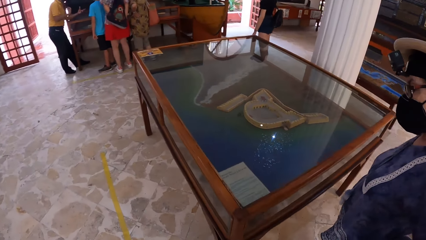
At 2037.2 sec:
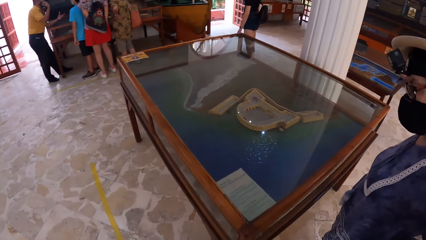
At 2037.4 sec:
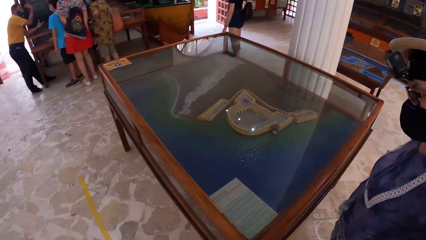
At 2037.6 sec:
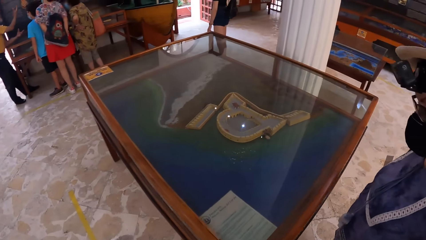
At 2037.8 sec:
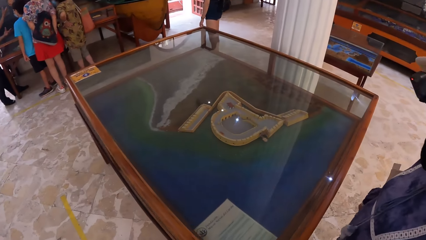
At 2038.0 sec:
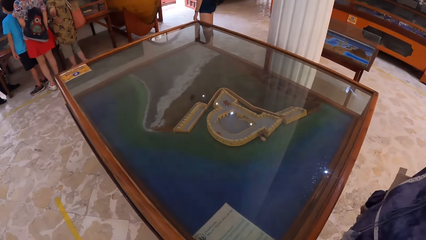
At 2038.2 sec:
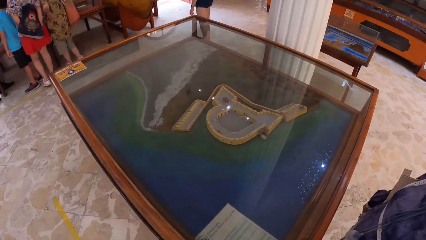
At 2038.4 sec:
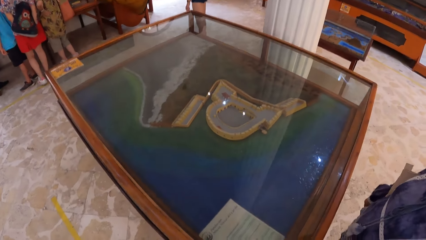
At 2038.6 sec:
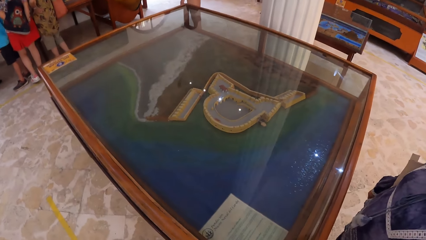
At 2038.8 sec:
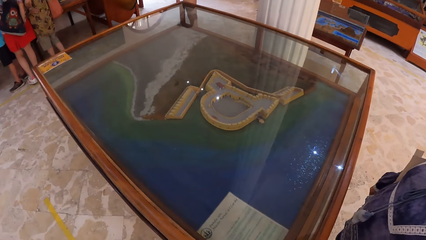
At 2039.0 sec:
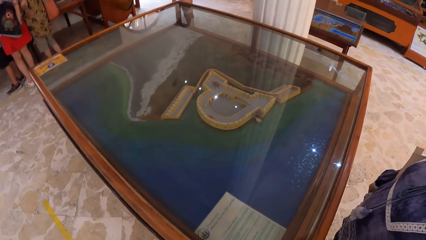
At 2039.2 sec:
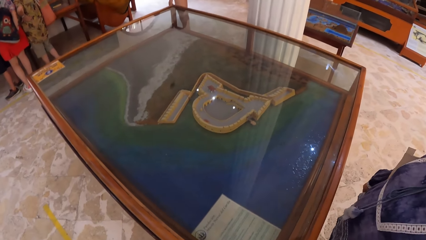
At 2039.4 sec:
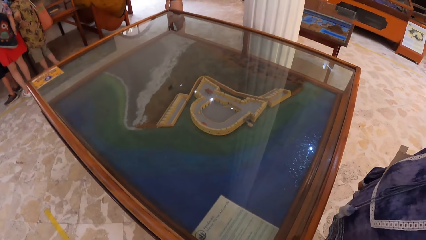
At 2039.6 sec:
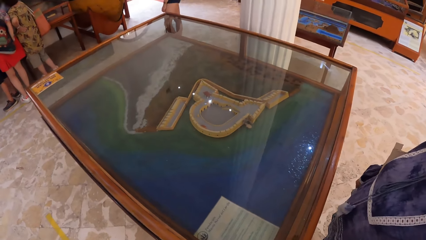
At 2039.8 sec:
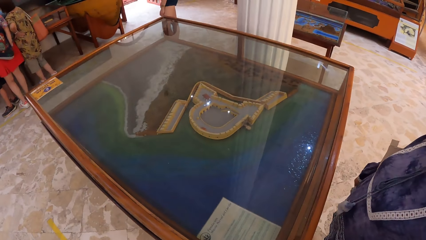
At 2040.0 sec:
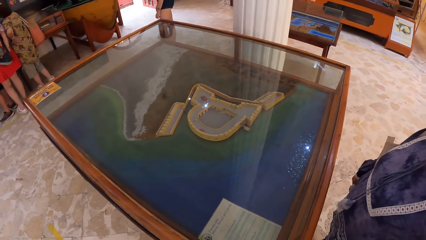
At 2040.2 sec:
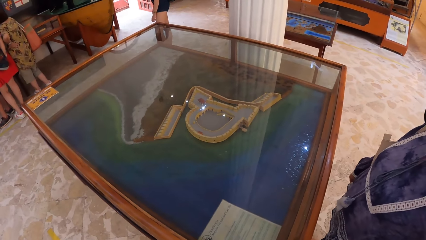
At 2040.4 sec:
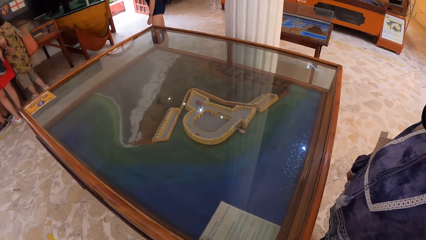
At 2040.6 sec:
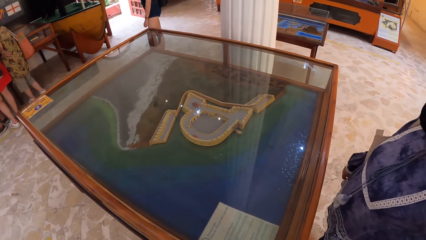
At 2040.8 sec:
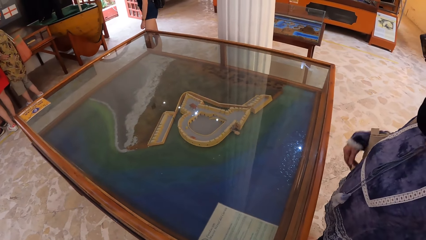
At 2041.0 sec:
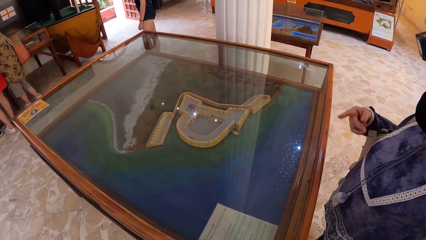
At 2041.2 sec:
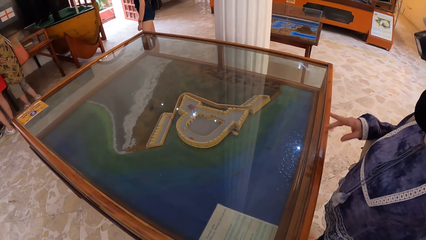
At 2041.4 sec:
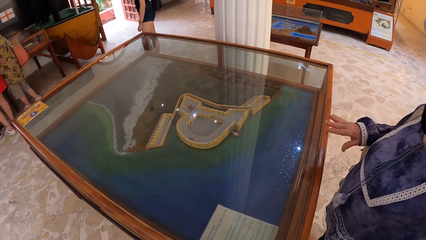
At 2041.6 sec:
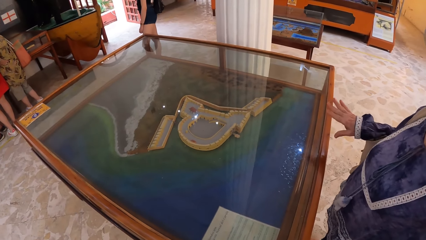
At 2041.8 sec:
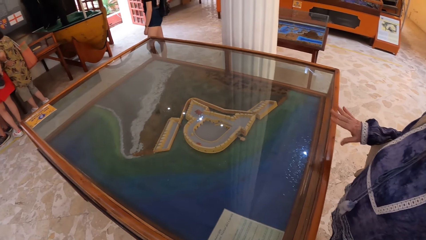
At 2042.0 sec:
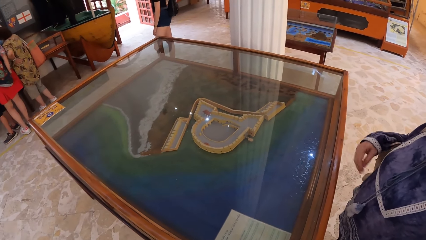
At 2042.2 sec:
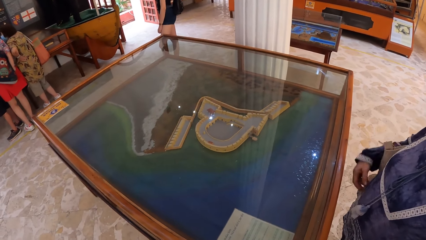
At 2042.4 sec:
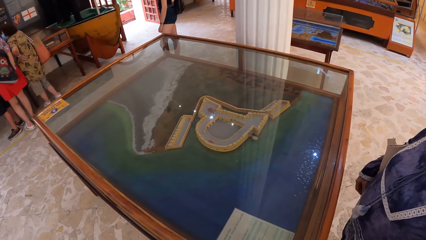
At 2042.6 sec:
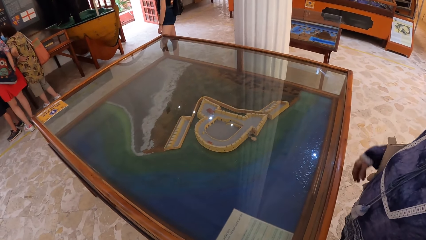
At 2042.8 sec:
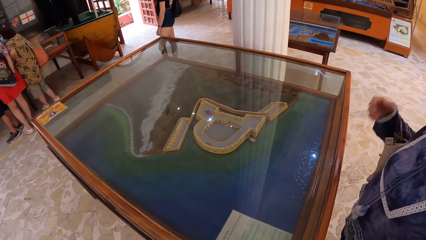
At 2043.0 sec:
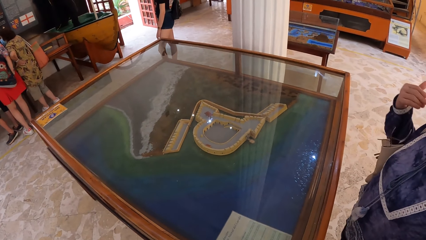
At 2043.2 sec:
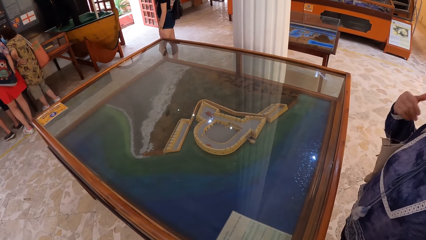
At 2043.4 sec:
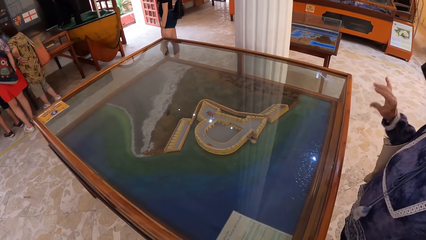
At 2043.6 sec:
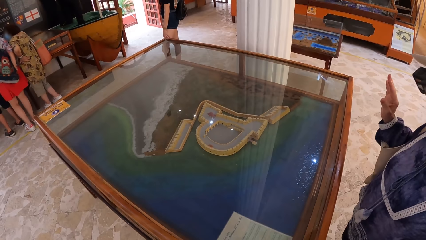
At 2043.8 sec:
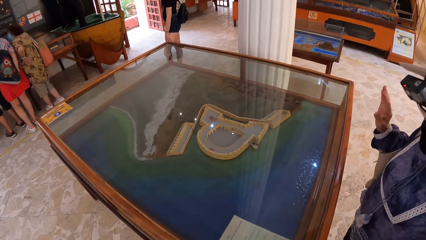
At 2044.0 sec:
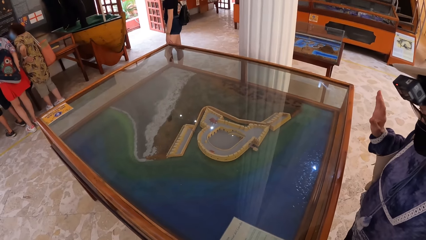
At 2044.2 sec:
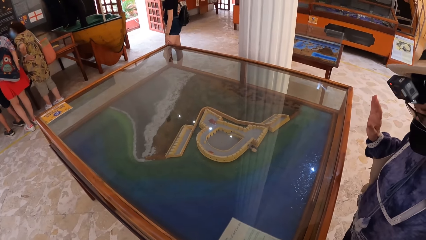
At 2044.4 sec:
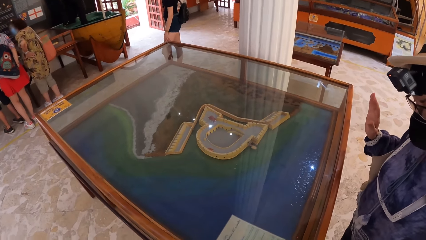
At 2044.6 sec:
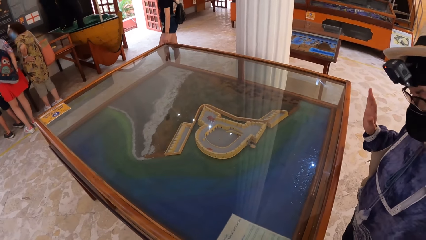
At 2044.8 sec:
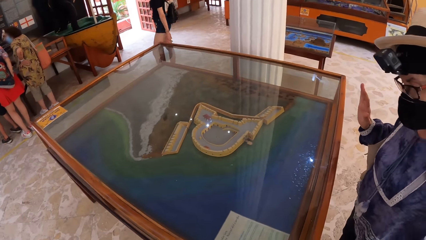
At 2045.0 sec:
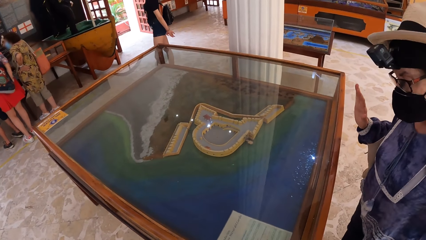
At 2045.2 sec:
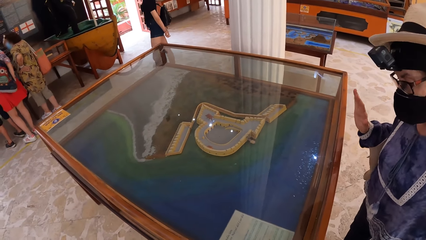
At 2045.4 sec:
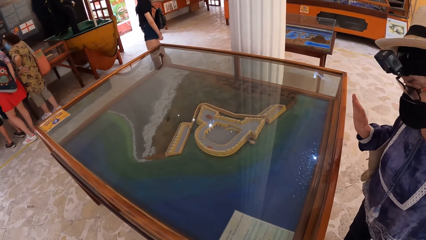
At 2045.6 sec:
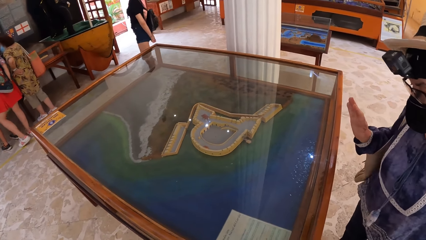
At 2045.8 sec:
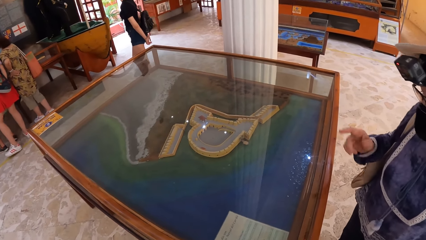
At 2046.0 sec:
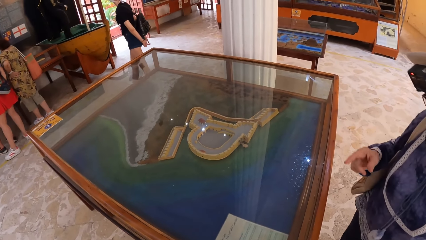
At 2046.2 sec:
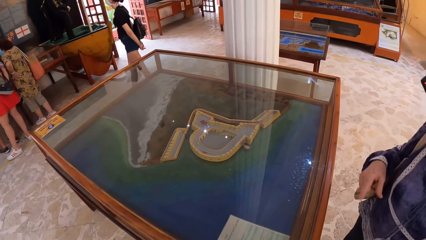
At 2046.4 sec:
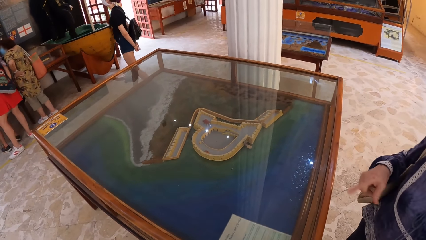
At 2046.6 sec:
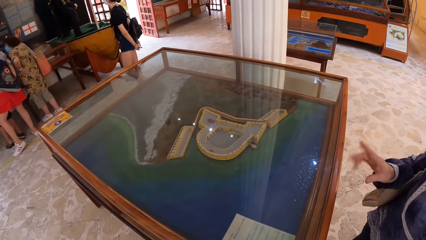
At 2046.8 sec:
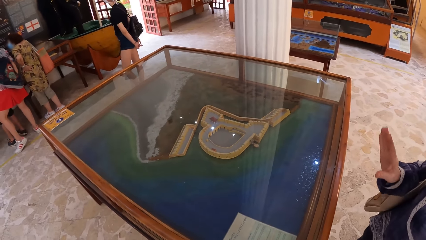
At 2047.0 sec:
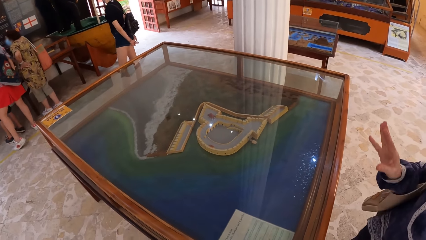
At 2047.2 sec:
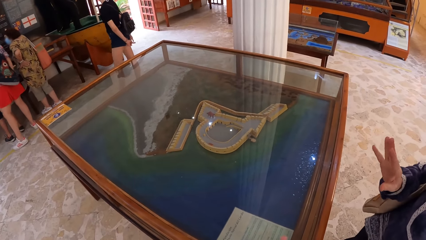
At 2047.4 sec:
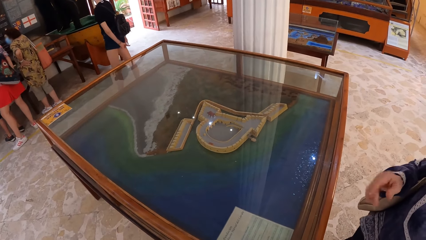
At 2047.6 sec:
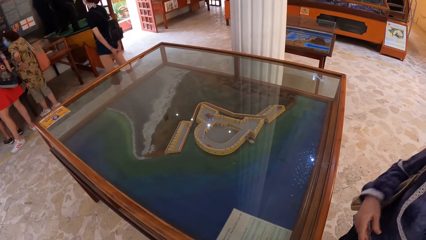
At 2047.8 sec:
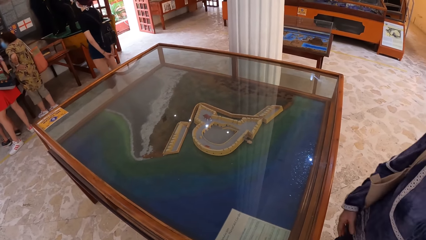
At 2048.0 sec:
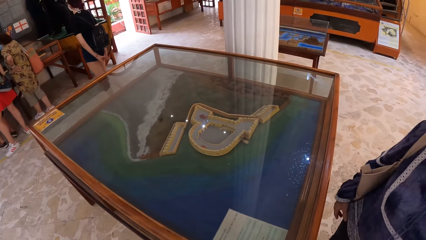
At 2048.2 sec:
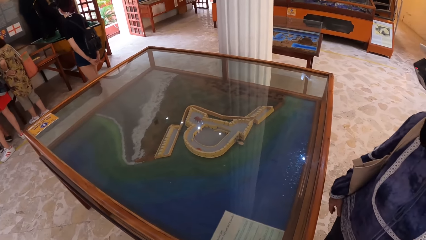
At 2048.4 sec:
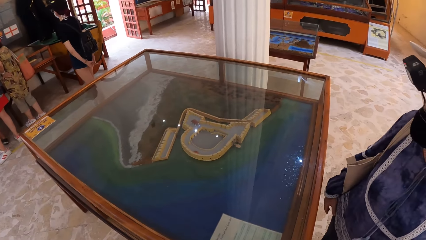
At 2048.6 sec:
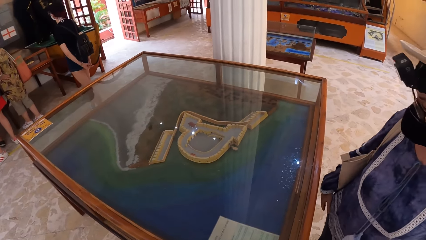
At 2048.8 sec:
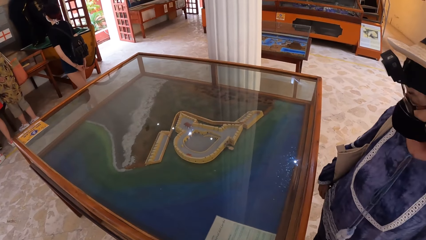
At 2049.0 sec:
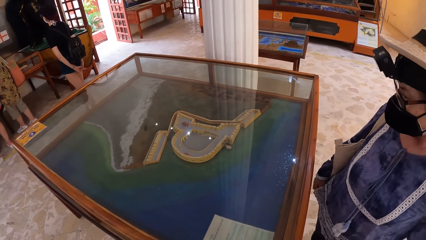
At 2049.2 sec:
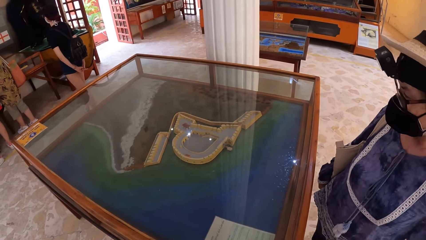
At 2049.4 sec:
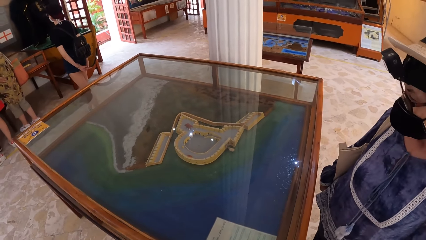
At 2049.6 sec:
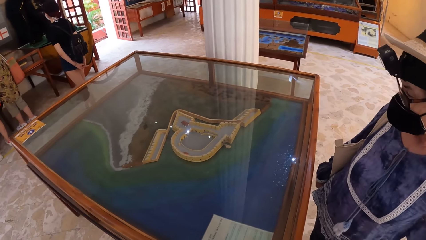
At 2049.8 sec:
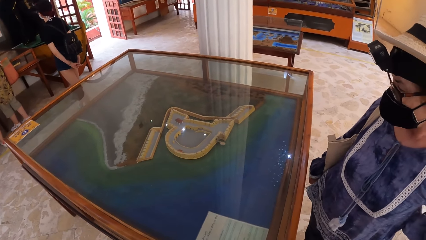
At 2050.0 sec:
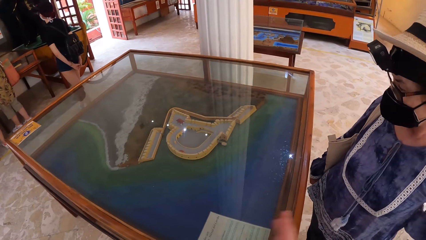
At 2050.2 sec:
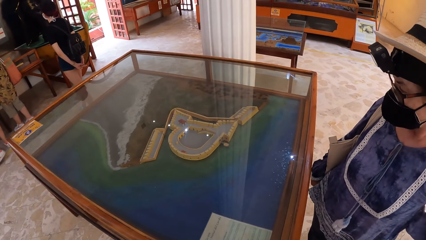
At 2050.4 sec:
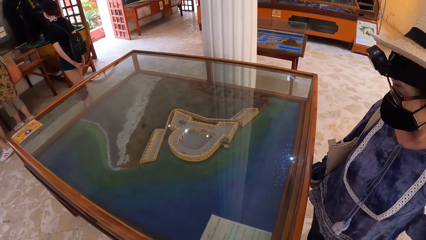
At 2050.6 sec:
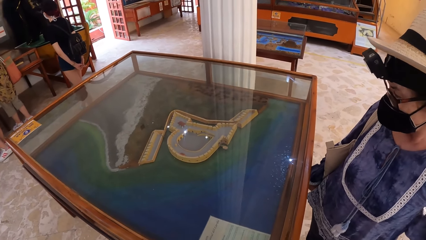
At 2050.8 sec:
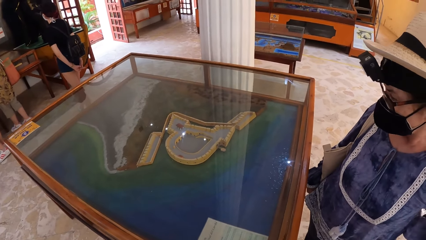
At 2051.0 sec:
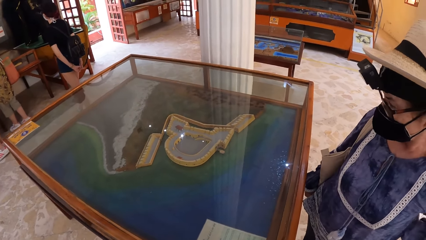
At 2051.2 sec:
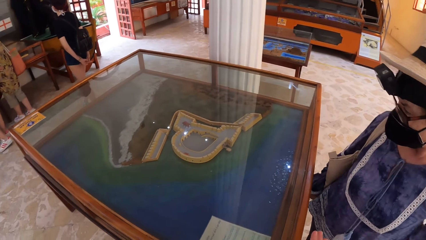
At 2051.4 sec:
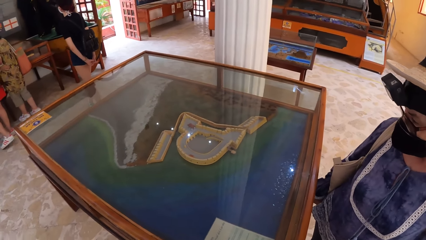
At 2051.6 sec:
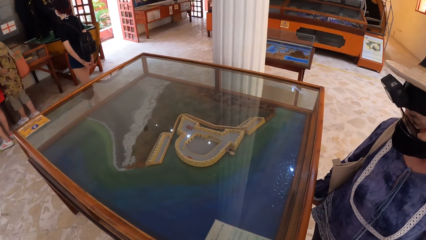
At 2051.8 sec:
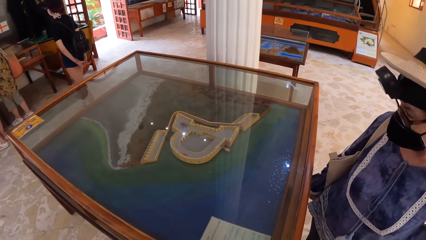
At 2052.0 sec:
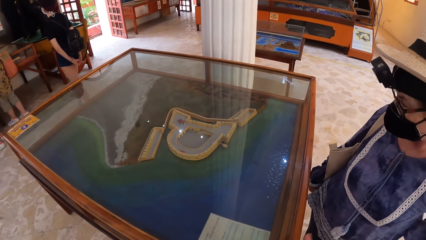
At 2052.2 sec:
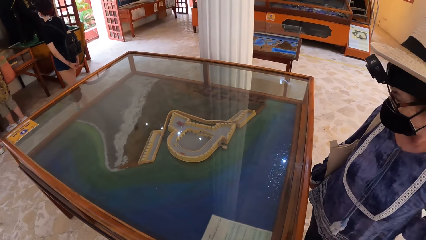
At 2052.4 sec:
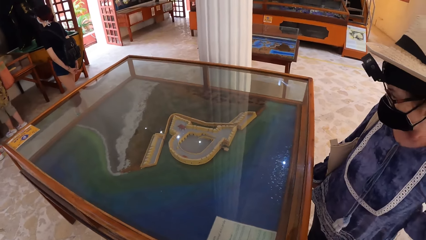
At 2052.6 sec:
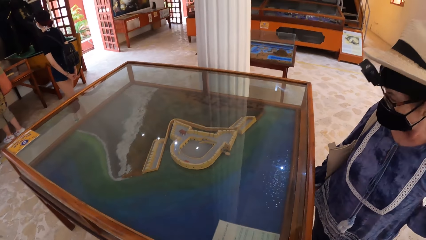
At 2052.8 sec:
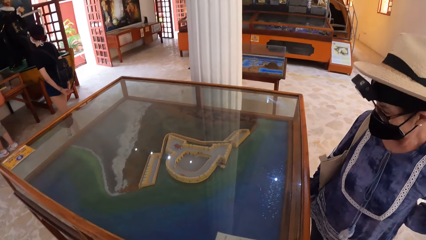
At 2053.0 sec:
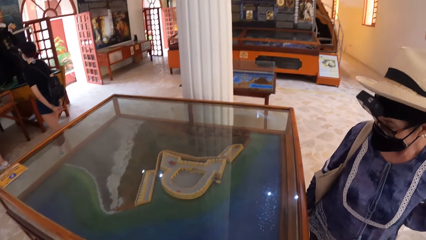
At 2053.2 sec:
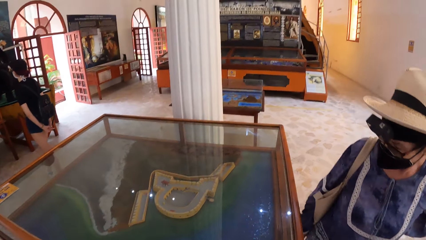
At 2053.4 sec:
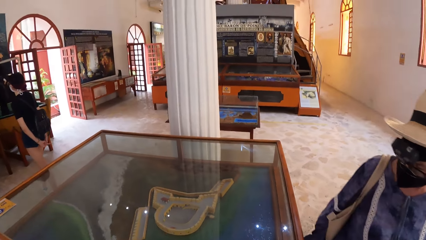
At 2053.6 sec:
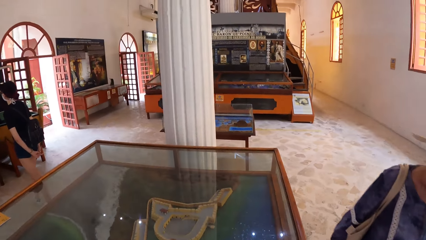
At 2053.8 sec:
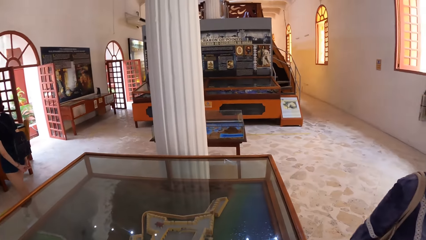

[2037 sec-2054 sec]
The camera wearer stares at a glass. They interact with a woman.
